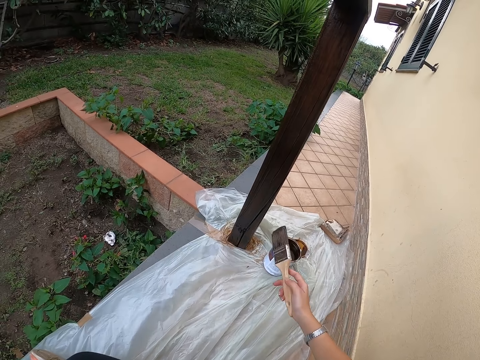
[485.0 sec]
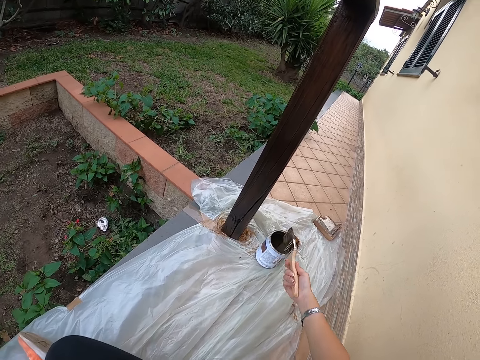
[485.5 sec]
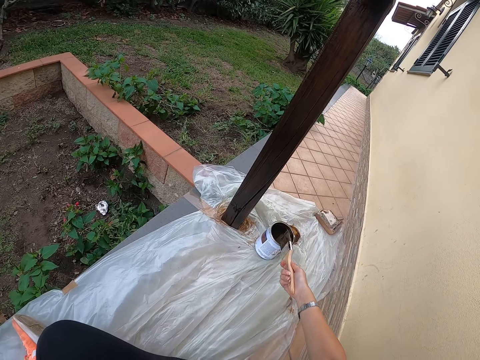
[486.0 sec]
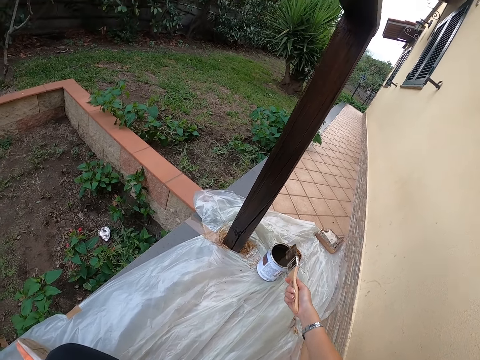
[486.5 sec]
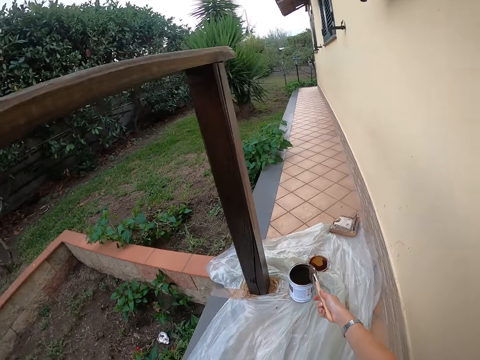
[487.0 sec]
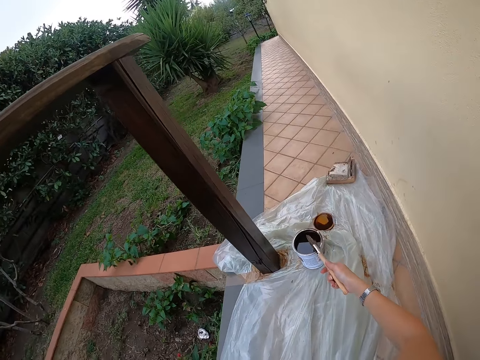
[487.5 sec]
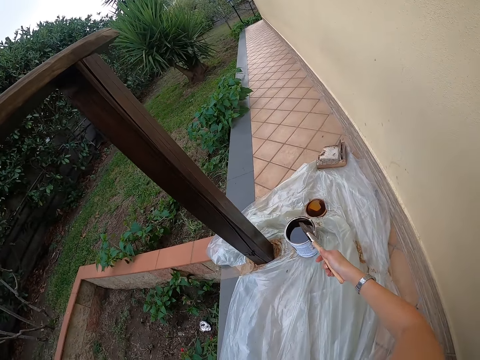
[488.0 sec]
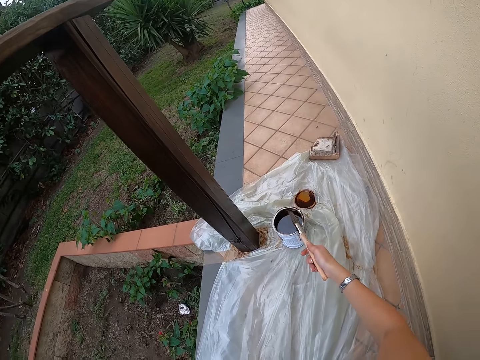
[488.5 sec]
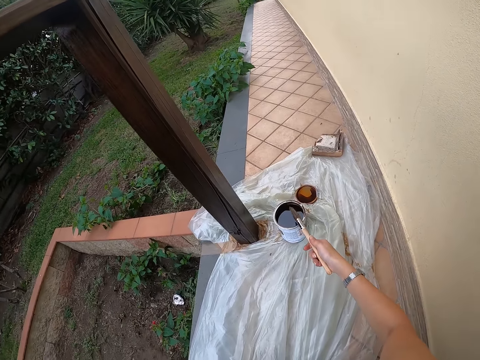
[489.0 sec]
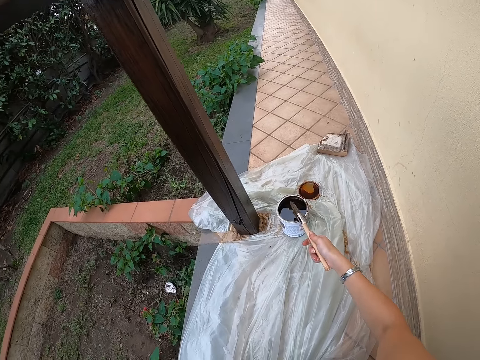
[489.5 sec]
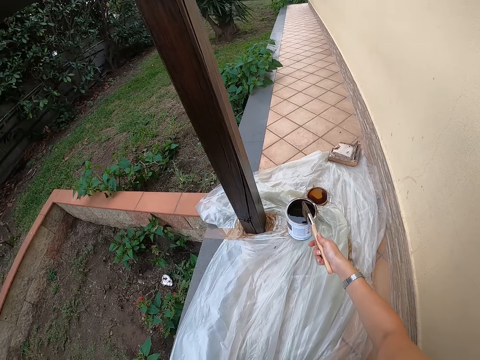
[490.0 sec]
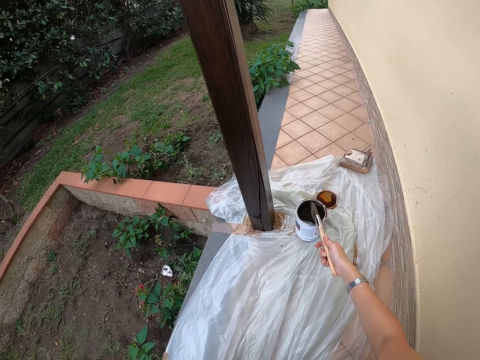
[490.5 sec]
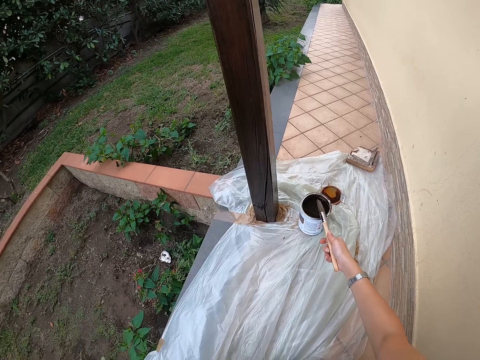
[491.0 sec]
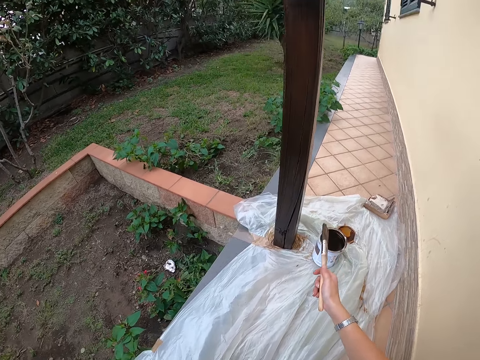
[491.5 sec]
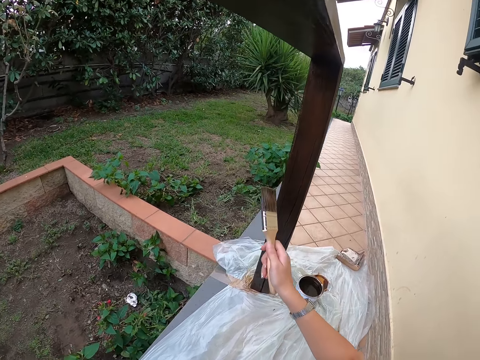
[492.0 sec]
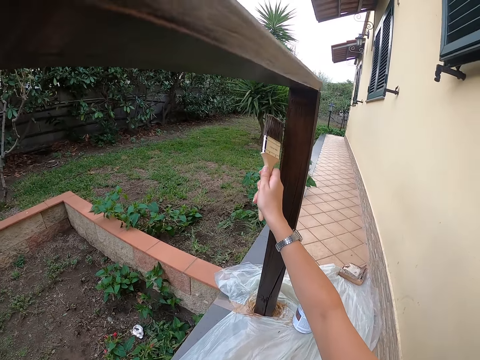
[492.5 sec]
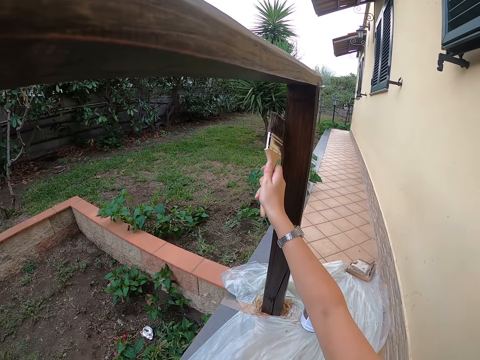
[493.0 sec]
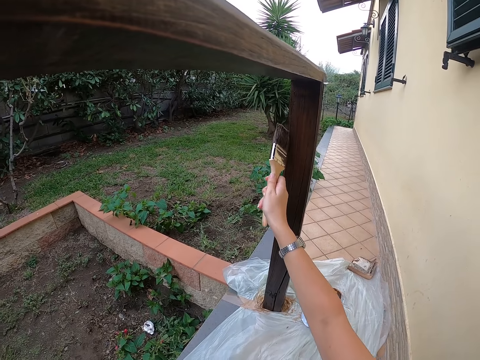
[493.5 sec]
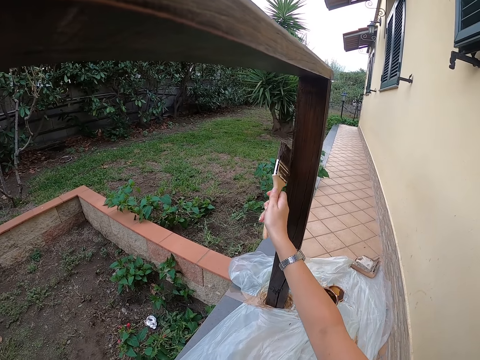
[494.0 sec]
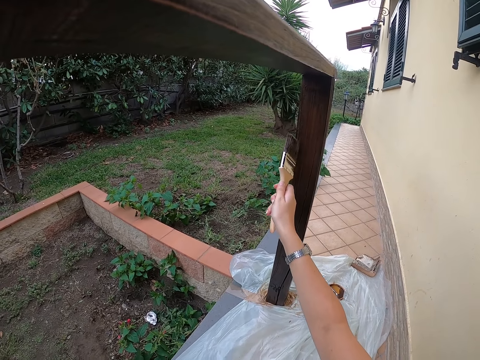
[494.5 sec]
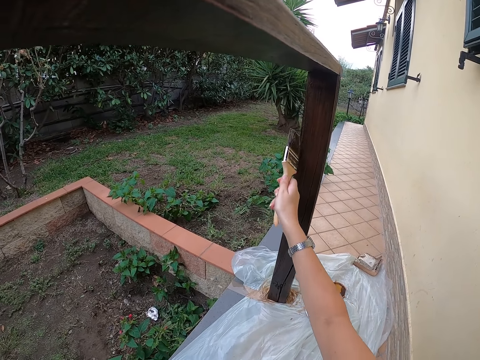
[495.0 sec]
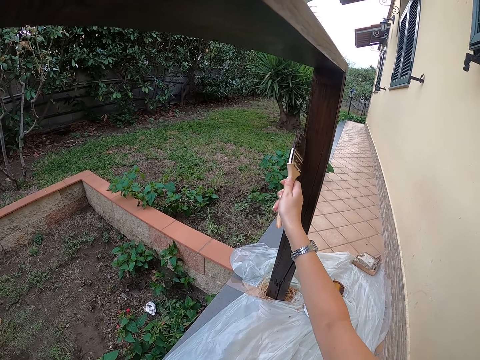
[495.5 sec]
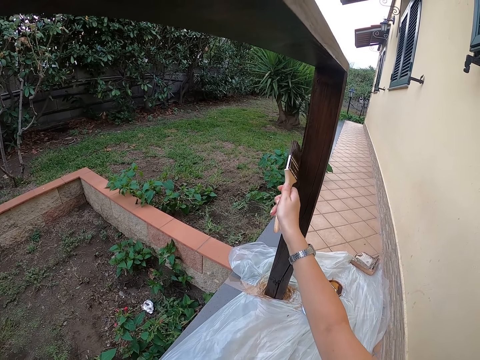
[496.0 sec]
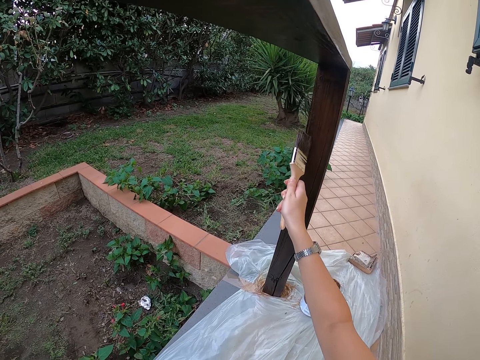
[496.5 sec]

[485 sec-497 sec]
The camera wearer turns a paintbrush. They hit the brush on the paint can. They move the paintbrush. They paint the wooden rail with the paintbrush.

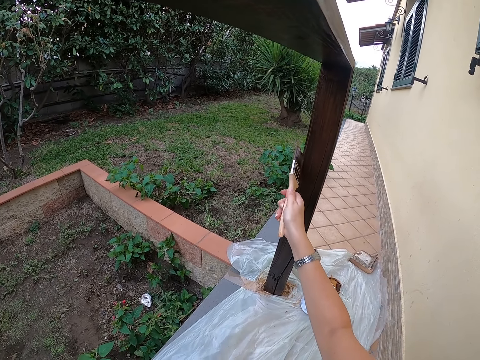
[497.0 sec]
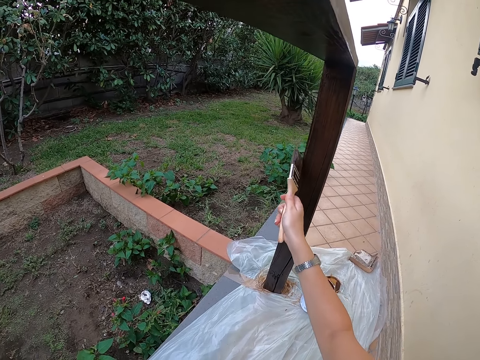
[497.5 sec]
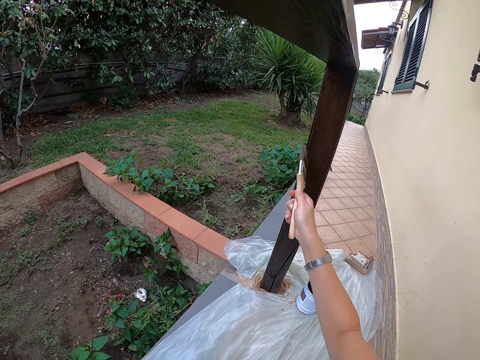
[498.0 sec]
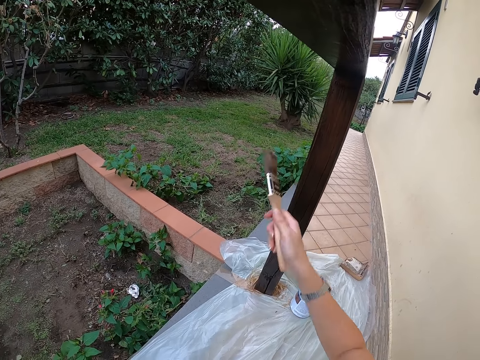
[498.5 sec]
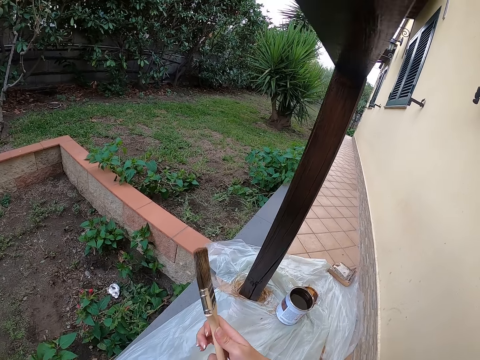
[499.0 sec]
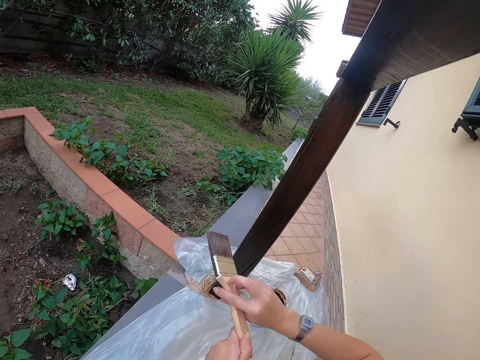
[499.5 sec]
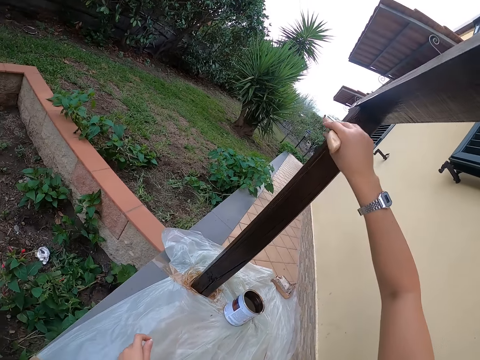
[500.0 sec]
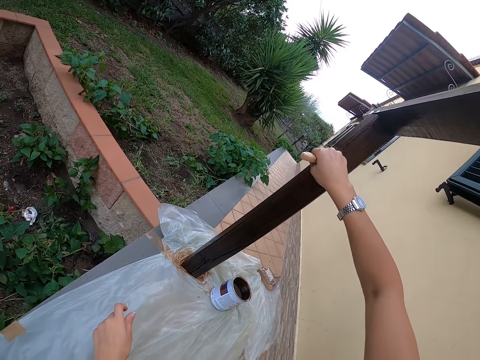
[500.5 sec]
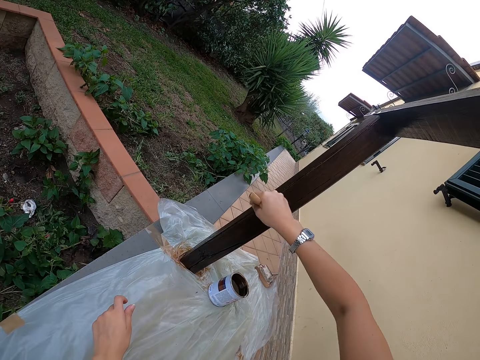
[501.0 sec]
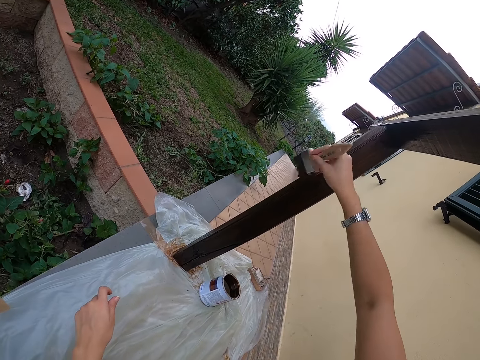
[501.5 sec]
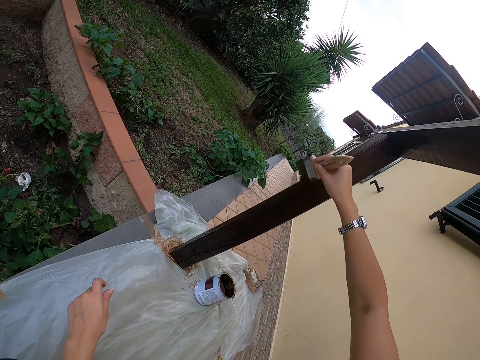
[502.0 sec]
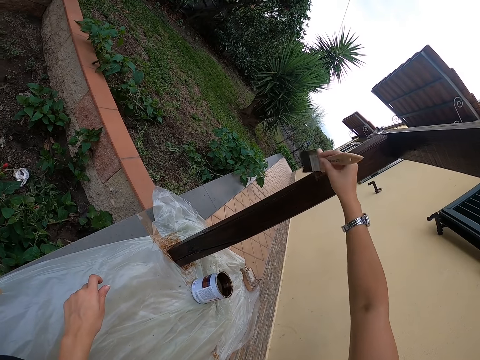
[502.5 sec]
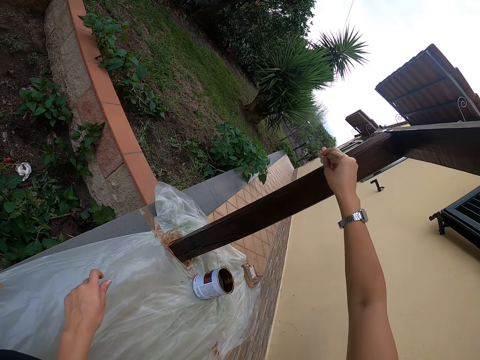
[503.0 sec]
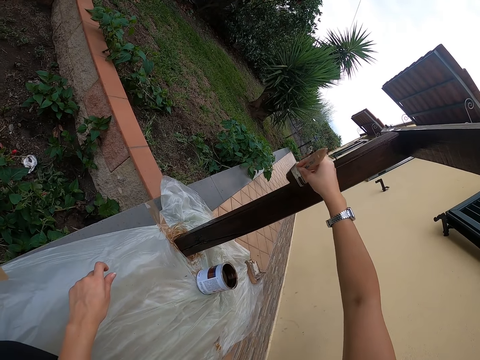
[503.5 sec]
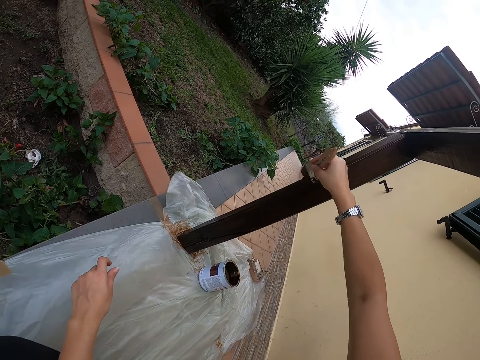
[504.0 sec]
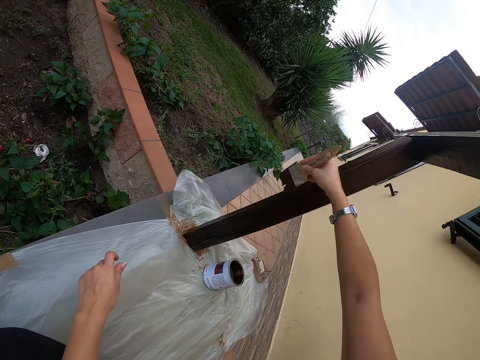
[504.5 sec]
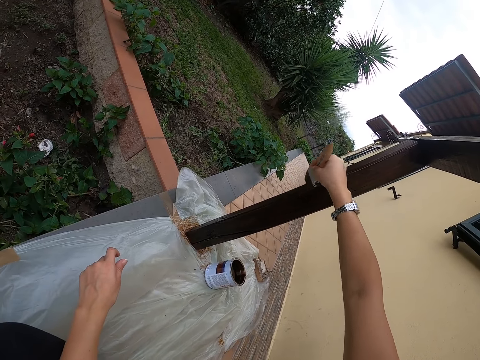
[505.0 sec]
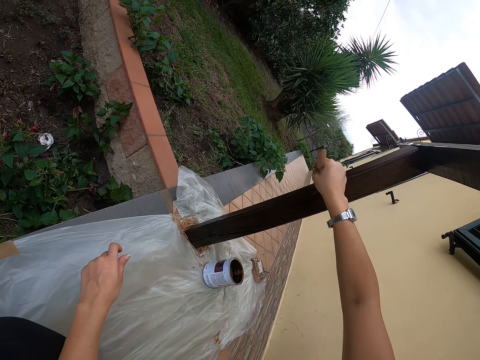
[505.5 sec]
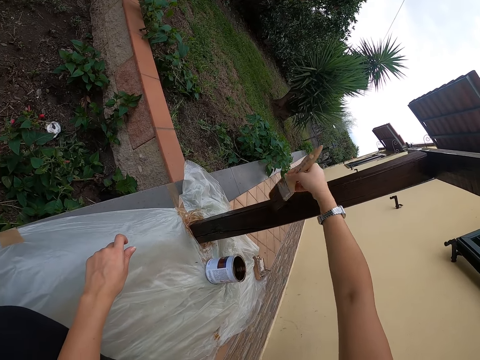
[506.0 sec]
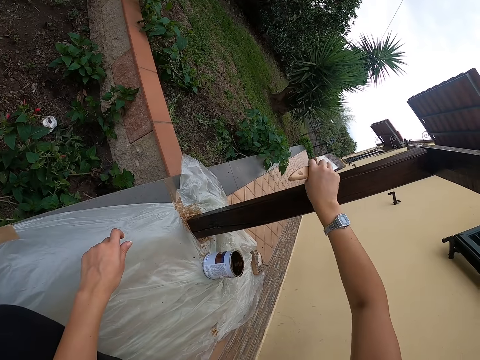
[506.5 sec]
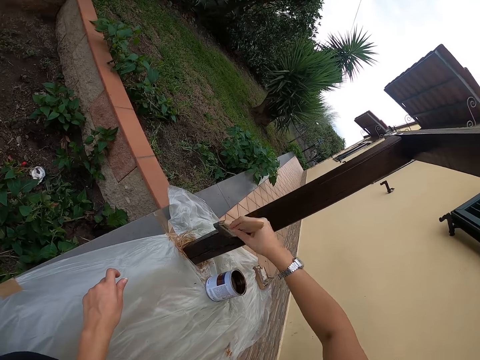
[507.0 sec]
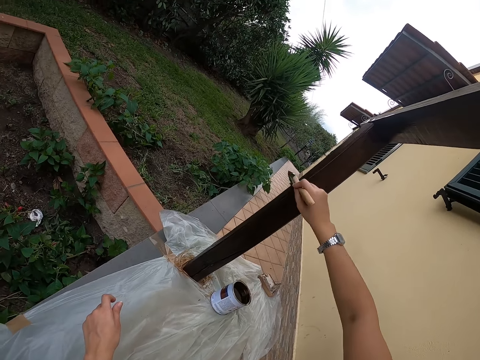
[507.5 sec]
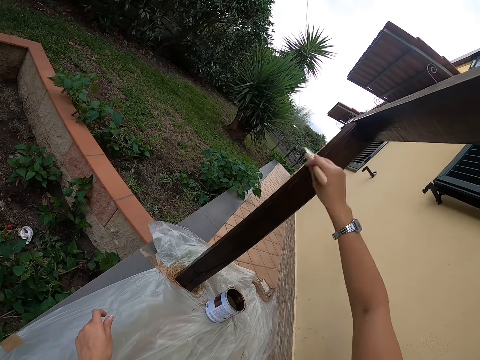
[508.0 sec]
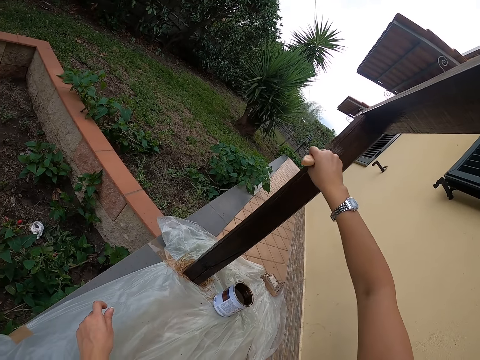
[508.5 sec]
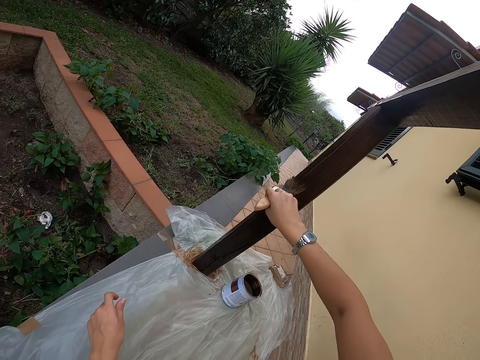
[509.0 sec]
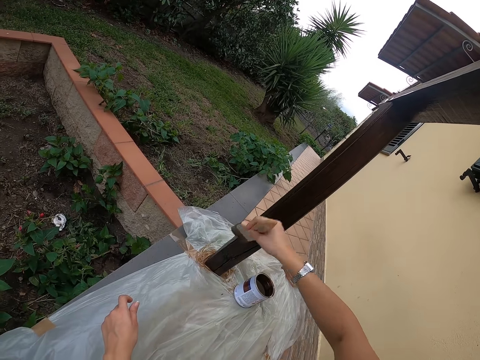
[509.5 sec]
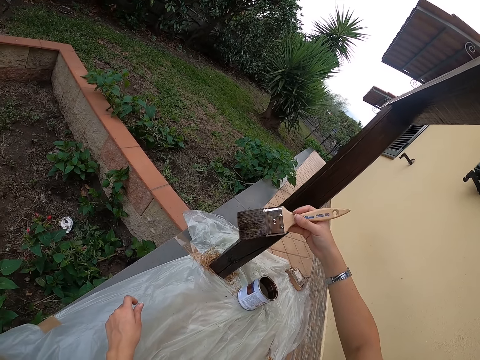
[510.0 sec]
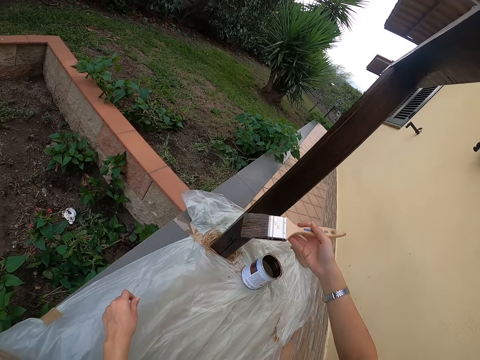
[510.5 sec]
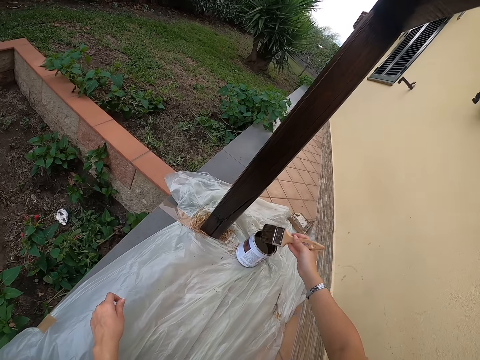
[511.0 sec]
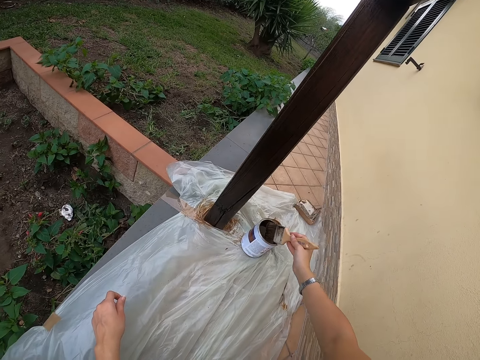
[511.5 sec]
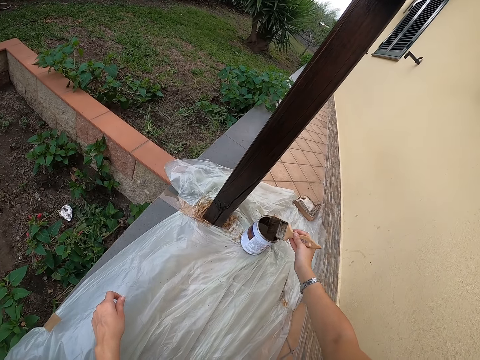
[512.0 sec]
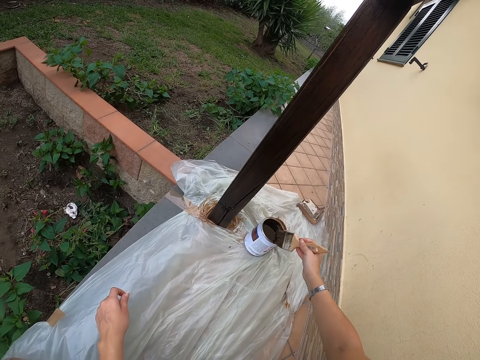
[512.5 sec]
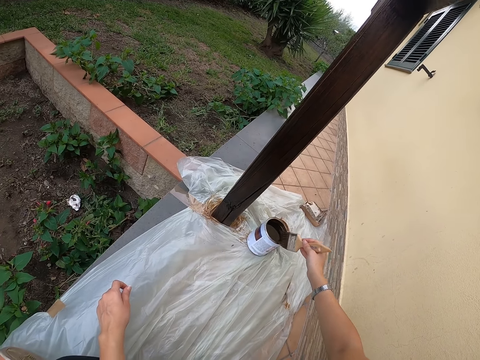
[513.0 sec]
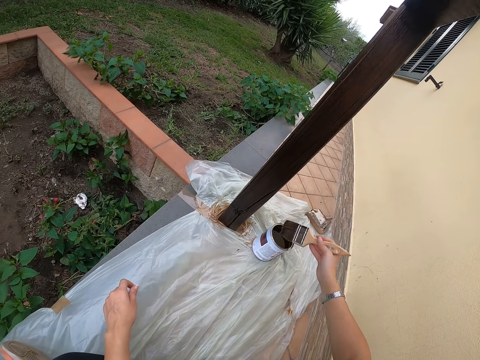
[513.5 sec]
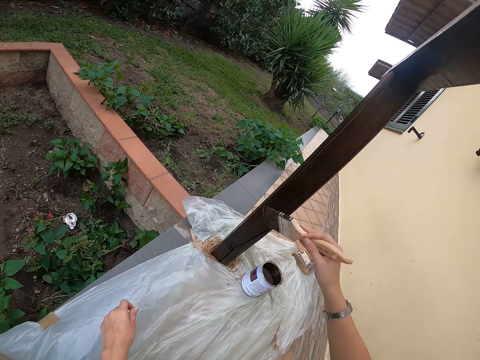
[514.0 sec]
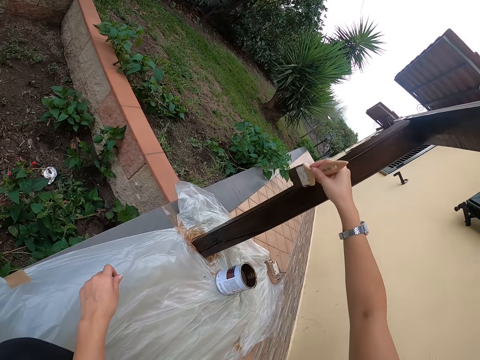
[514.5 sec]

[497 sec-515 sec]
The camera wearer removes a paintbrush from the wood. They exchange the paintbrush on the other hand. They exchange the paintbrush on the other hand again. They adjust the brush at hand. They paint the wooden rail with the paintbrush. They stare at the paintbrush. They dip the paintbrush in a paint can. They bang the paintbrush on the can. They move the paintbrush.
